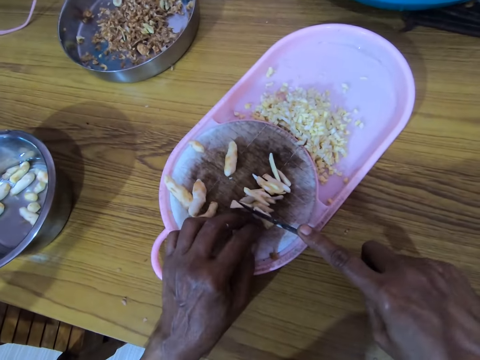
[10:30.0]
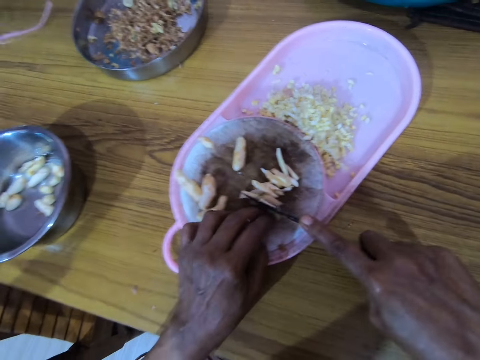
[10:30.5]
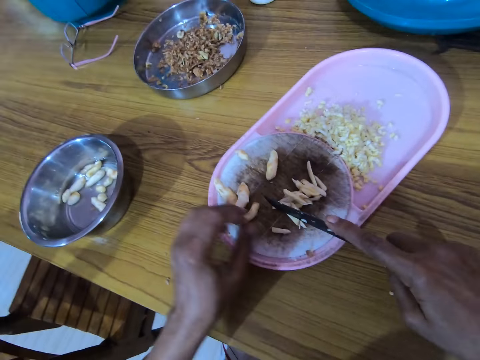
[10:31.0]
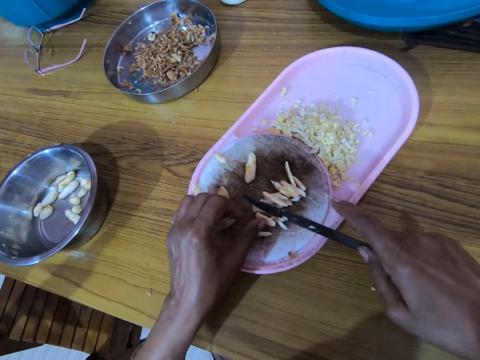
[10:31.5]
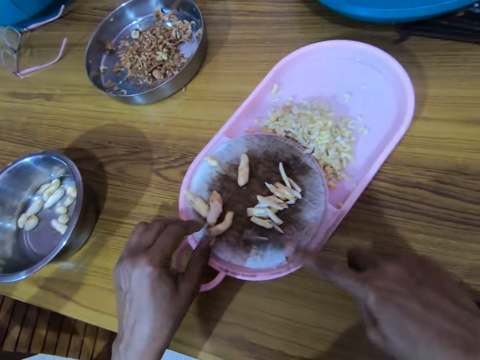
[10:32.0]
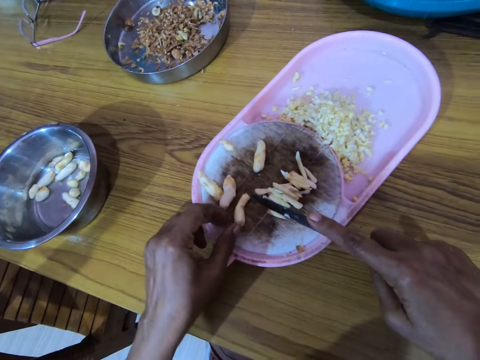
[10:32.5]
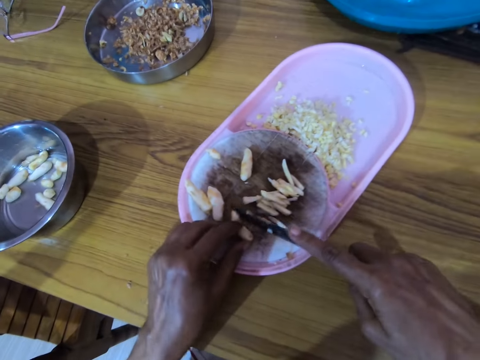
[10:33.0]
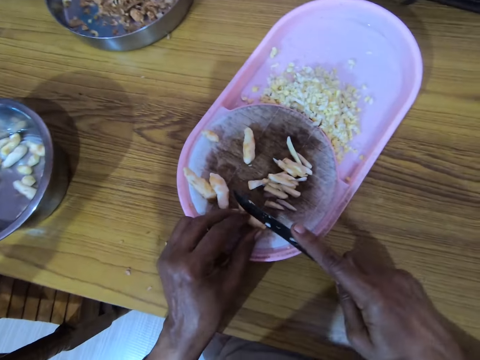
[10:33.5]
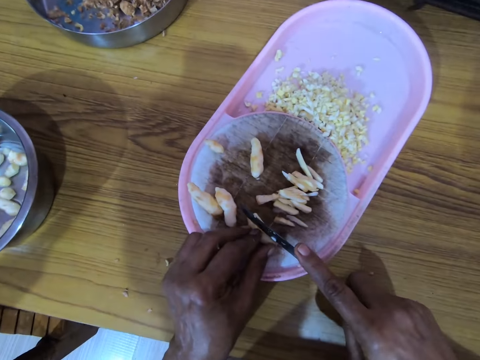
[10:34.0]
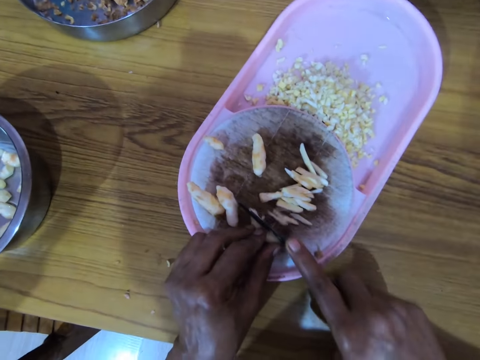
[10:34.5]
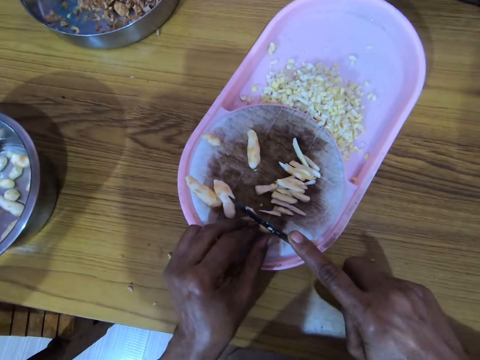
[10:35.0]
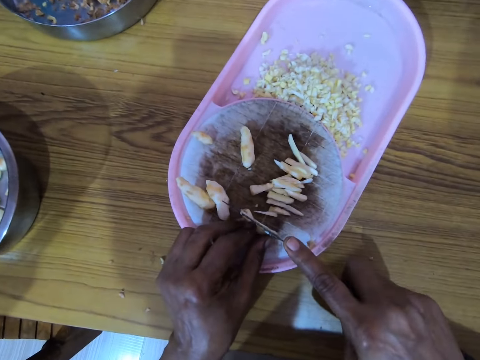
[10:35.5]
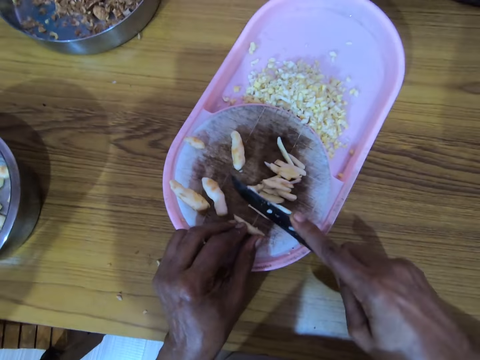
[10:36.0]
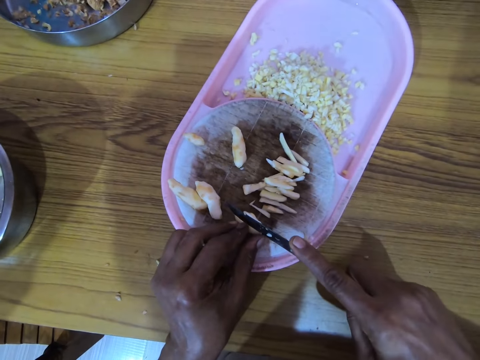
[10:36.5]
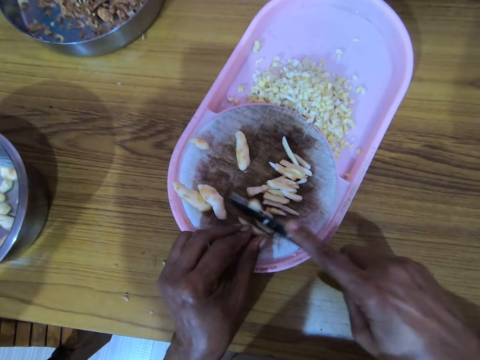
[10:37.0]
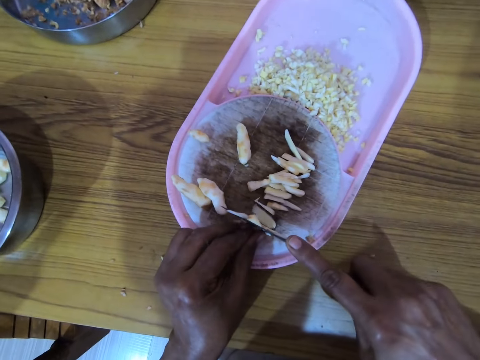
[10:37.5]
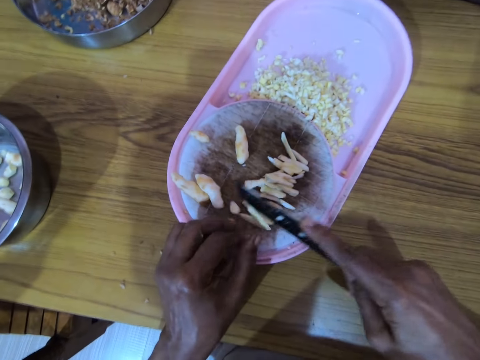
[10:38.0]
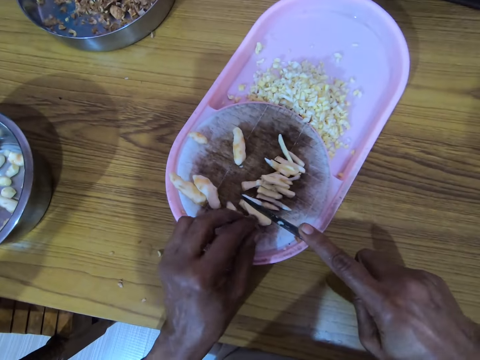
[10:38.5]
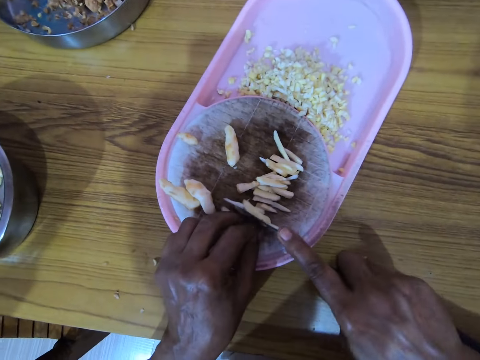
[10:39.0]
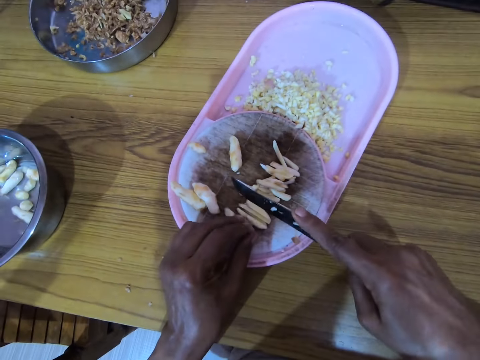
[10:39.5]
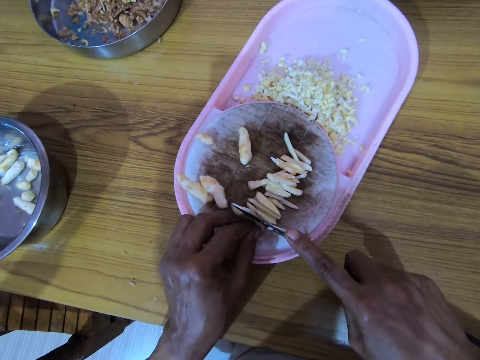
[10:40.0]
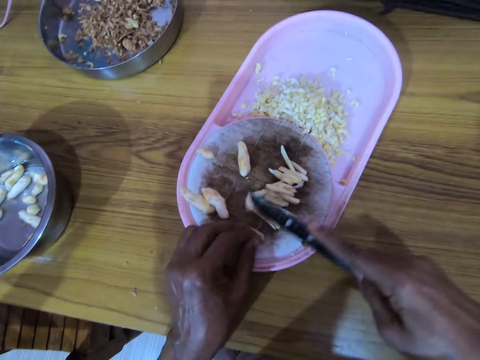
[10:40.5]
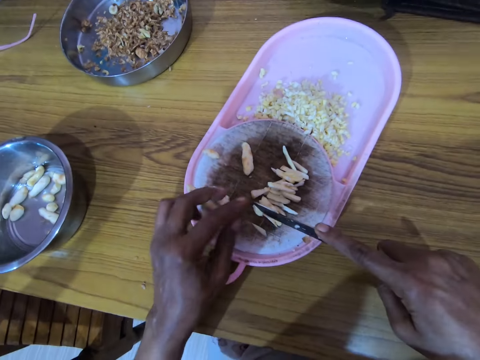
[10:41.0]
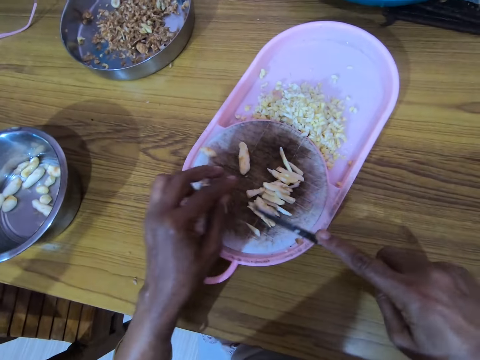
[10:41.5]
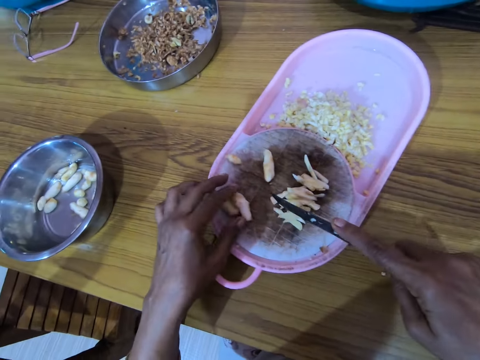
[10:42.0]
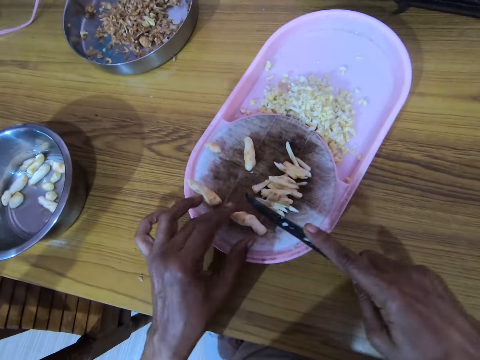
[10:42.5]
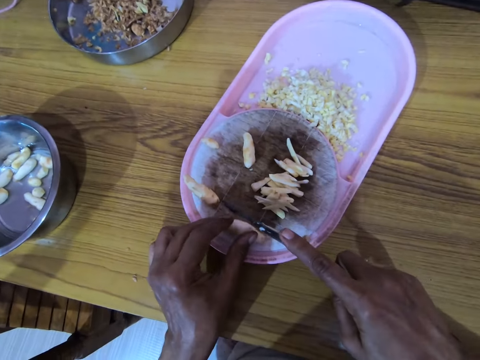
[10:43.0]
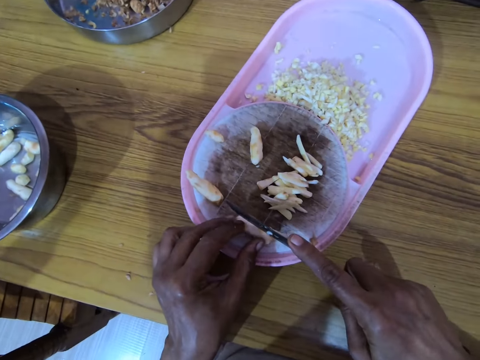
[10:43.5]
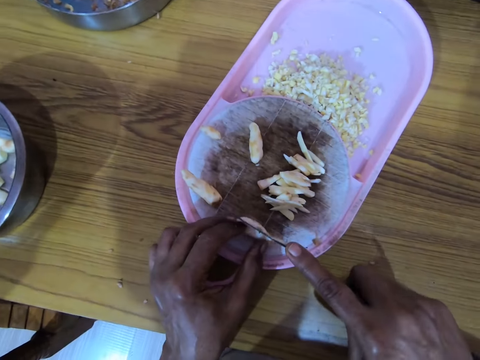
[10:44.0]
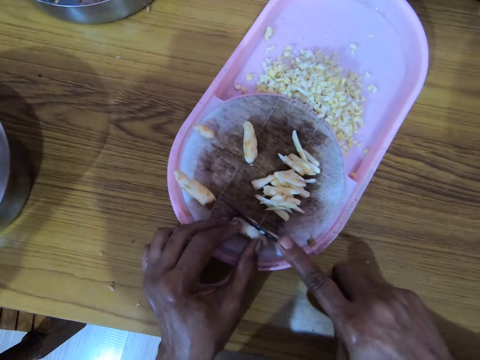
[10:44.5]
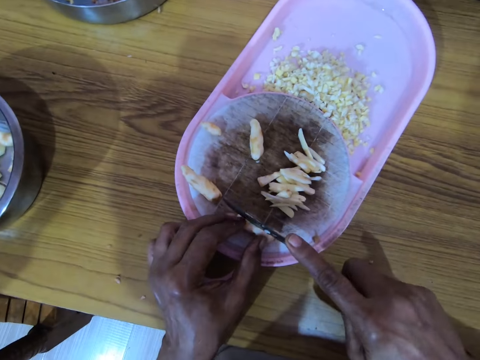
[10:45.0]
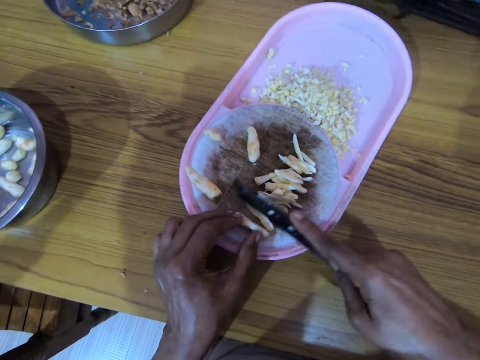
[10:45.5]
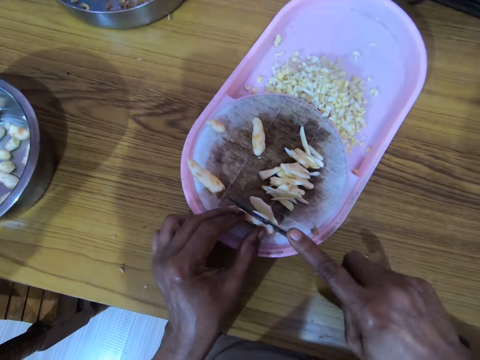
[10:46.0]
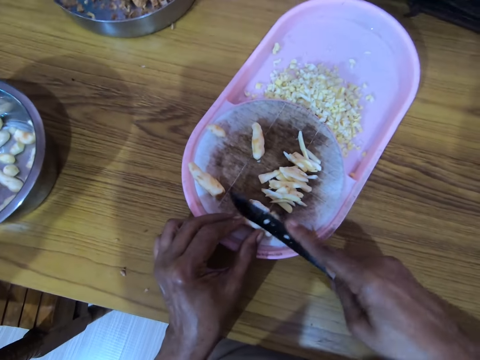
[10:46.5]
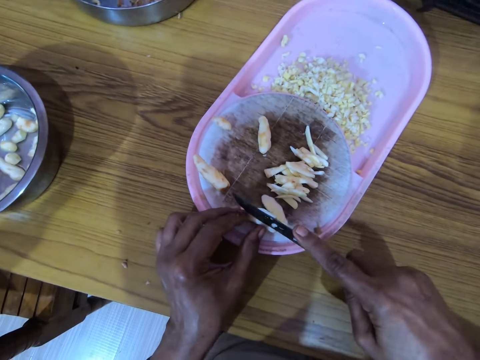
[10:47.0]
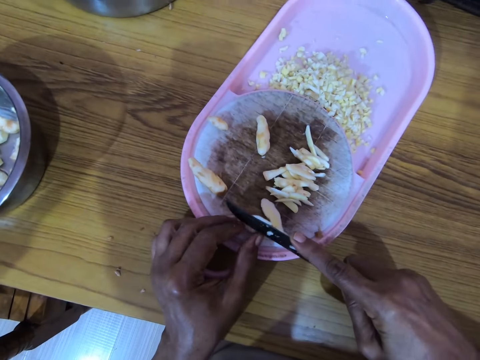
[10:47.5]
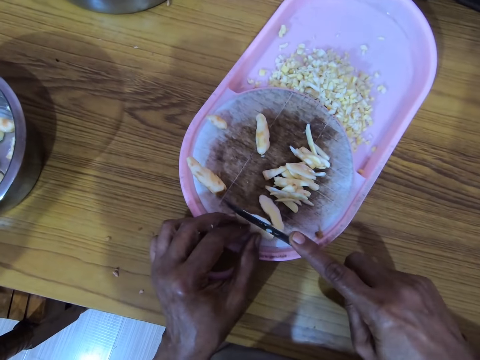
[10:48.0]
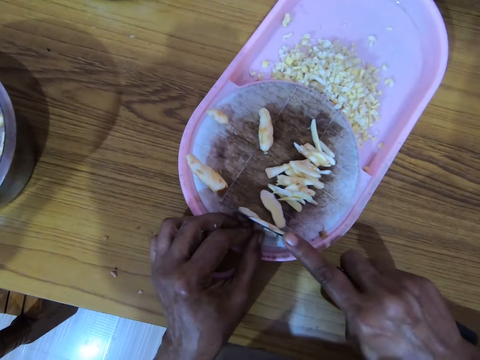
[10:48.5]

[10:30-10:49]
The camera wearer picks up the ginger. They dice the ginger. They pick up the ginger. They dice the ginger.

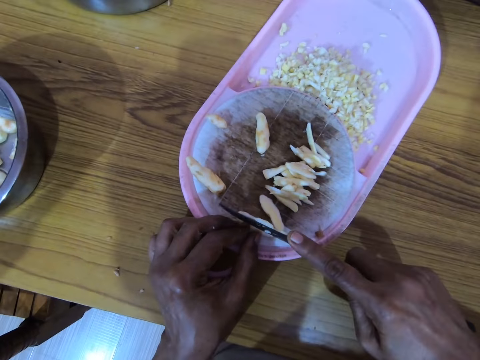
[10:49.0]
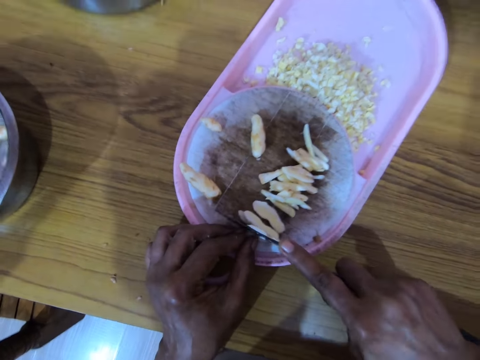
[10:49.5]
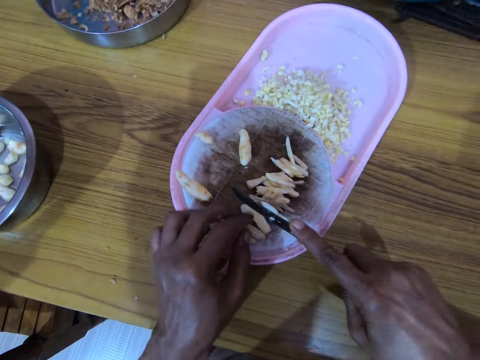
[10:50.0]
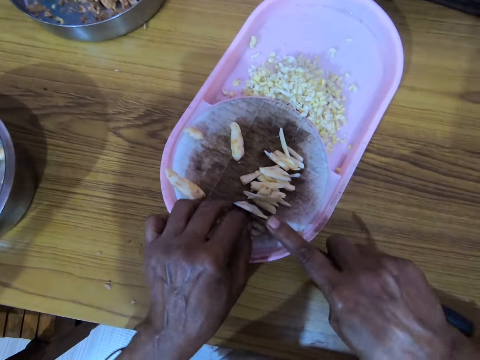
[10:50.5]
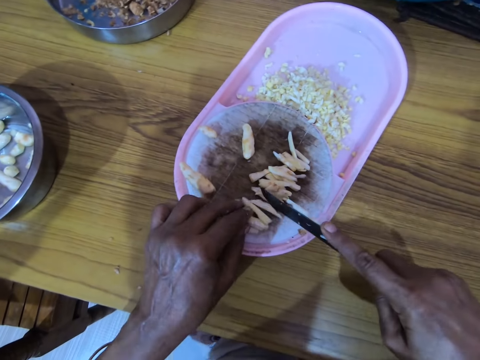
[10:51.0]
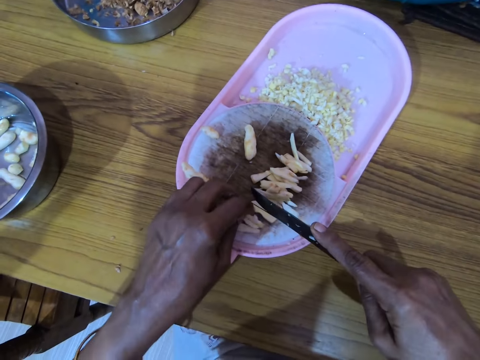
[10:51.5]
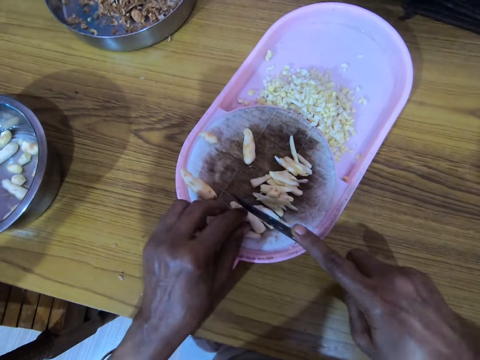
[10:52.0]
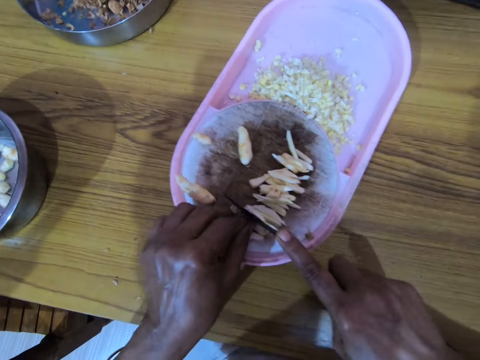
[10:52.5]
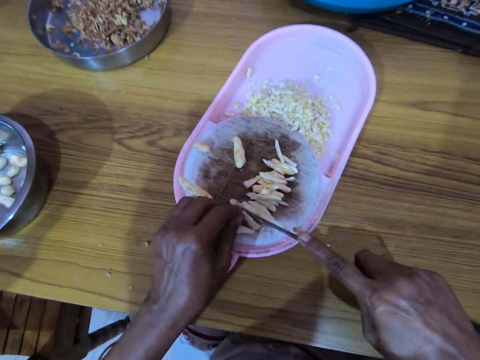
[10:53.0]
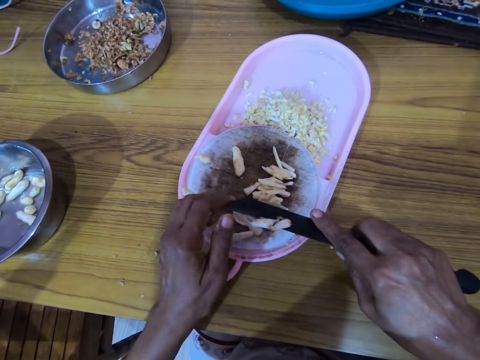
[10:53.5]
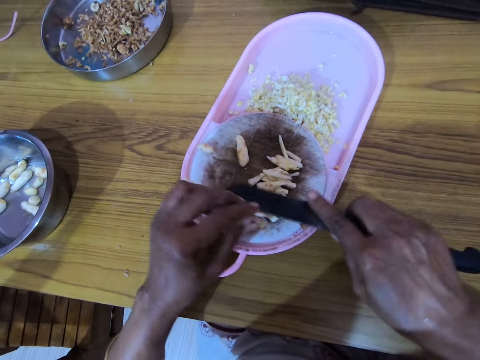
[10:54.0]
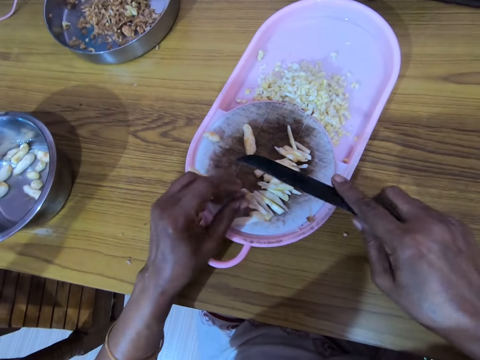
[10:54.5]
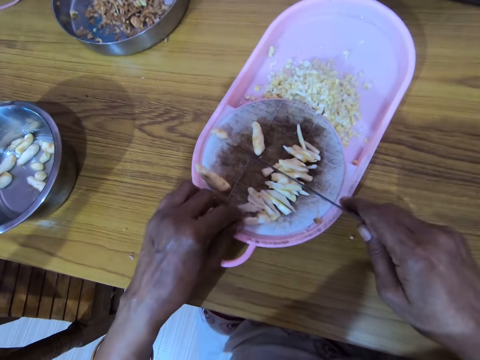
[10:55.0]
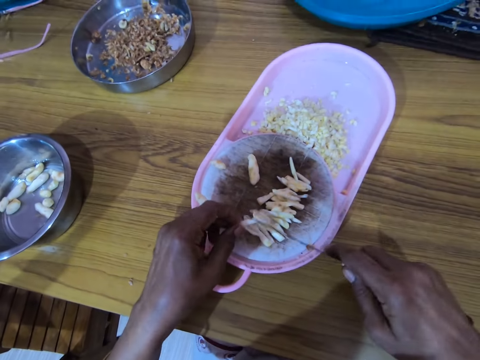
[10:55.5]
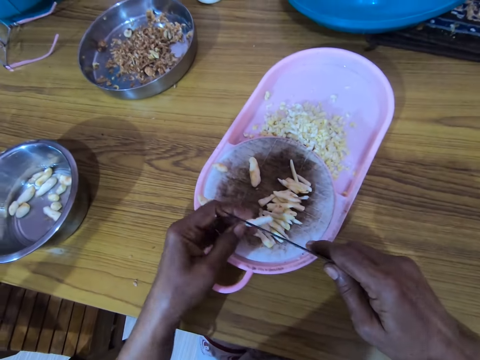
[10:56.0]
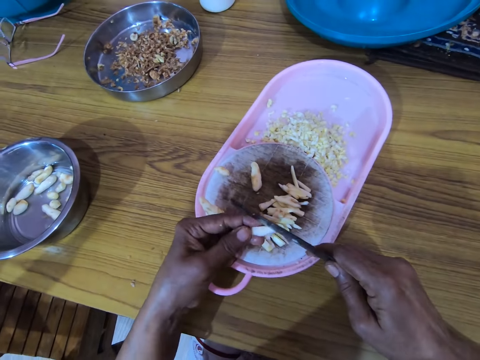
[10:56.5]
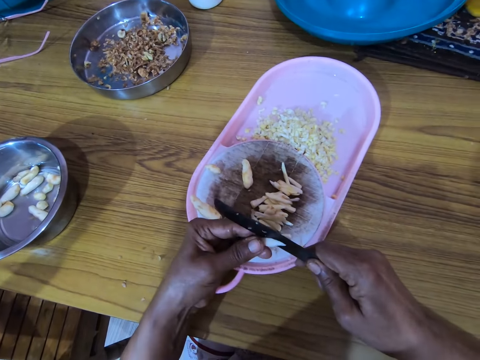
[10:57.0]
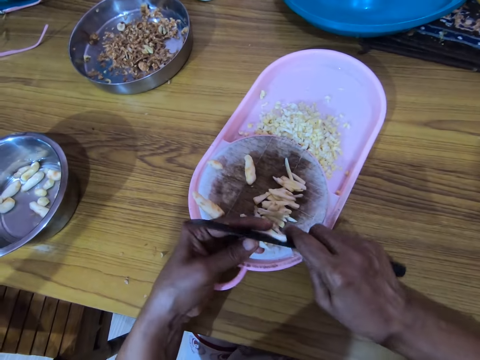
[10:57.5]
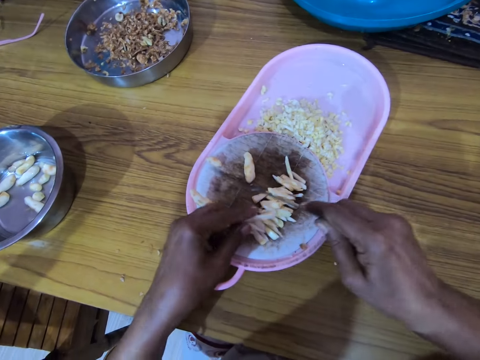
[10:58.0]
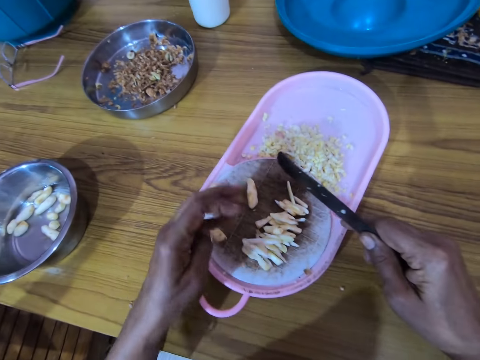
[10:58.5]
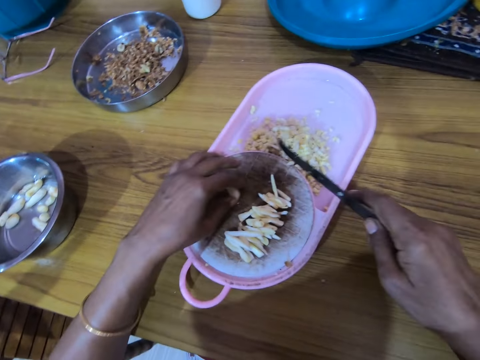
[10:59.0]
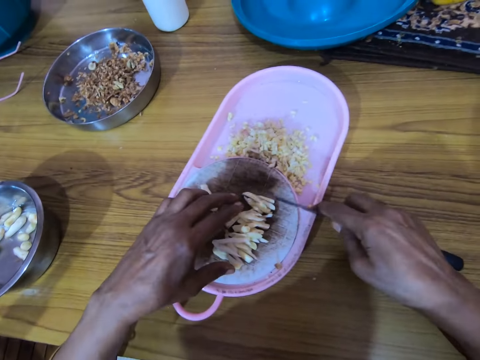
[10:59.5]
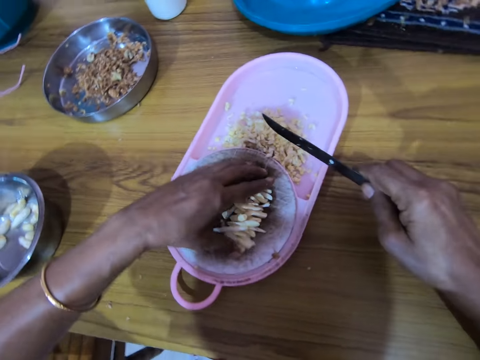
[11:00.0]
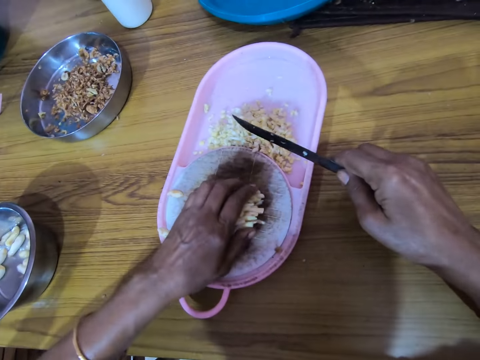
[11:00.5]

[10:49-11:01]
The camera wearer collects the ginger.
